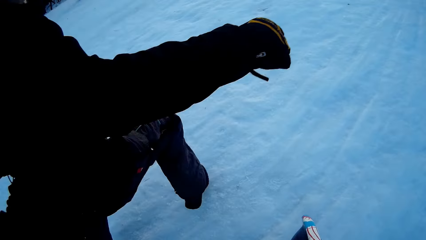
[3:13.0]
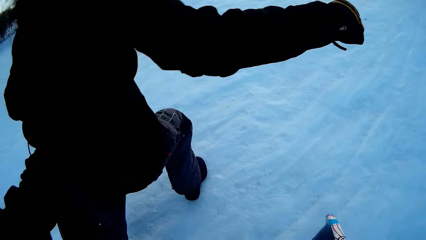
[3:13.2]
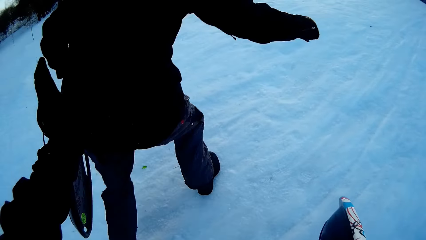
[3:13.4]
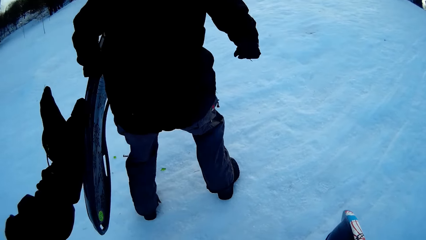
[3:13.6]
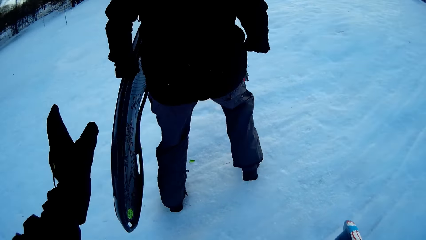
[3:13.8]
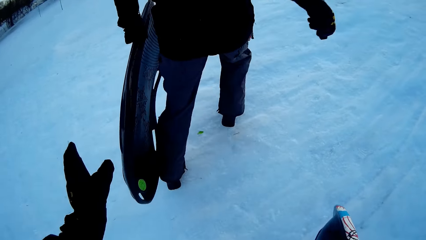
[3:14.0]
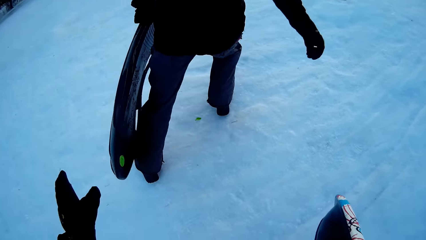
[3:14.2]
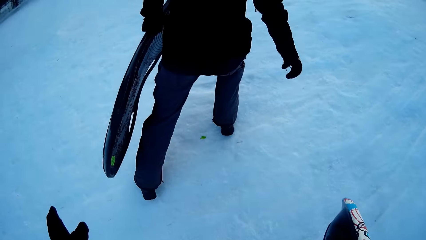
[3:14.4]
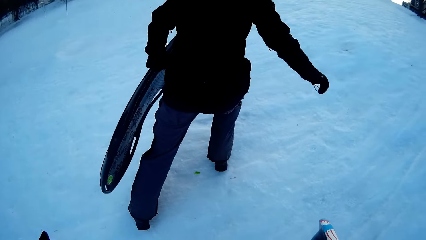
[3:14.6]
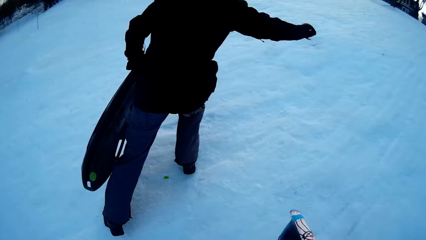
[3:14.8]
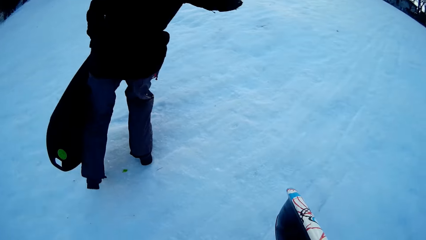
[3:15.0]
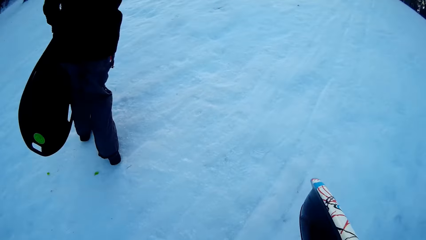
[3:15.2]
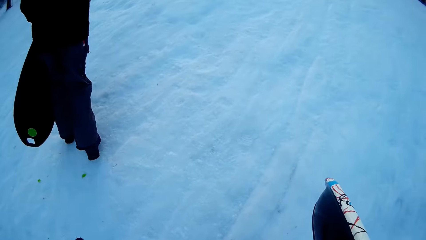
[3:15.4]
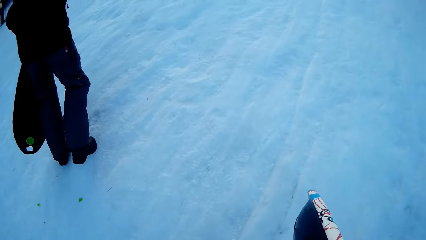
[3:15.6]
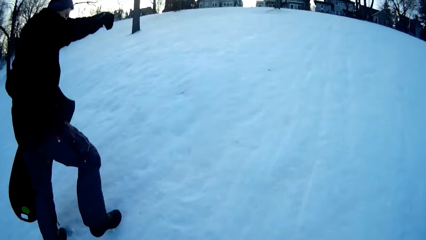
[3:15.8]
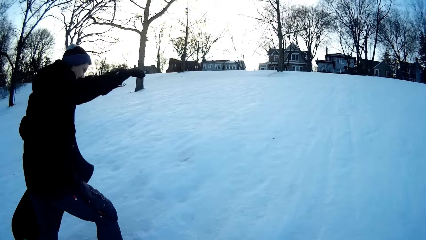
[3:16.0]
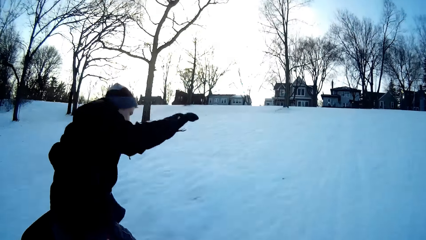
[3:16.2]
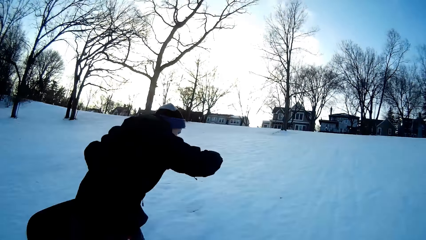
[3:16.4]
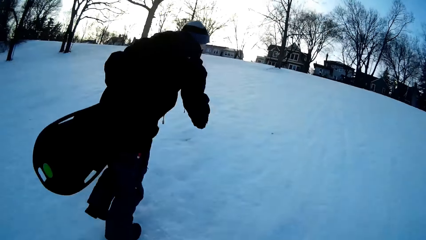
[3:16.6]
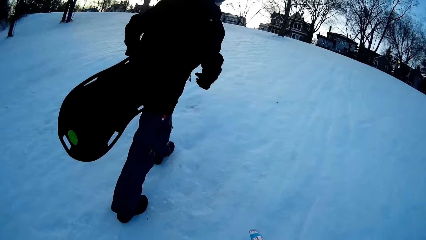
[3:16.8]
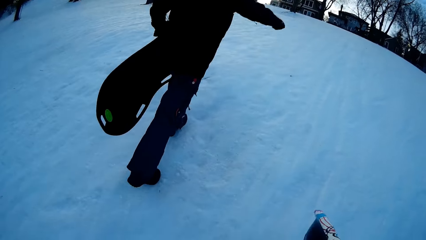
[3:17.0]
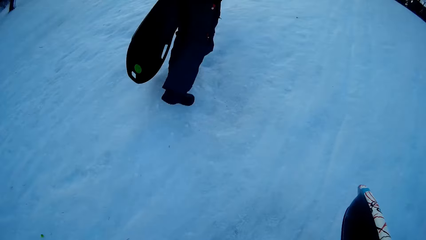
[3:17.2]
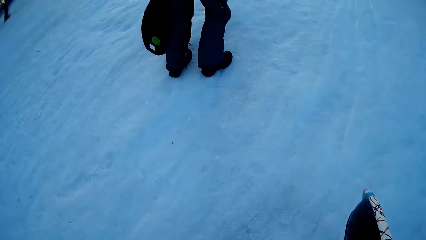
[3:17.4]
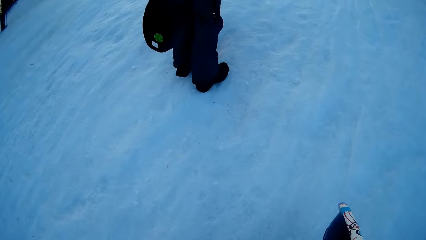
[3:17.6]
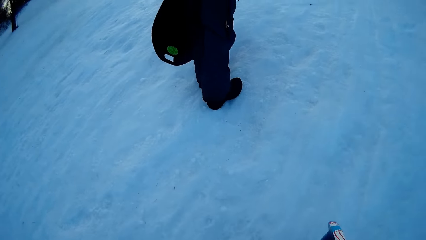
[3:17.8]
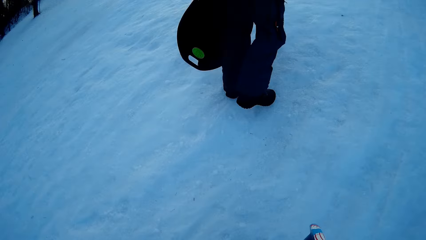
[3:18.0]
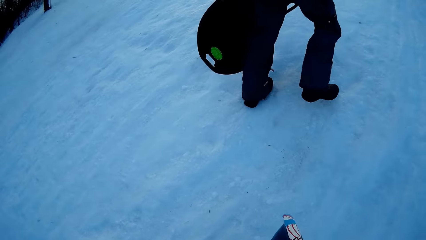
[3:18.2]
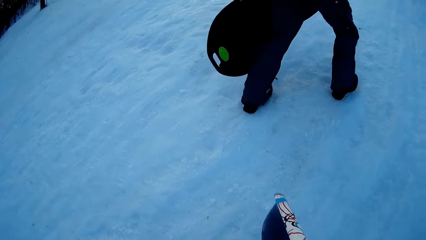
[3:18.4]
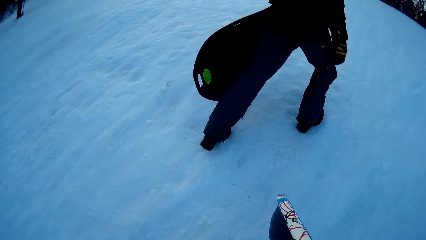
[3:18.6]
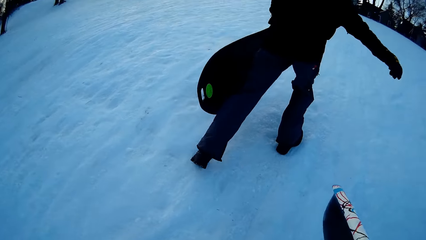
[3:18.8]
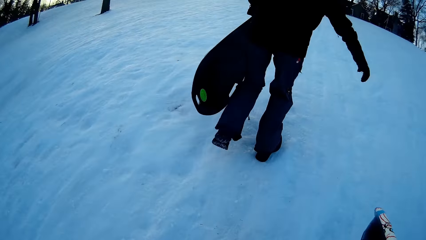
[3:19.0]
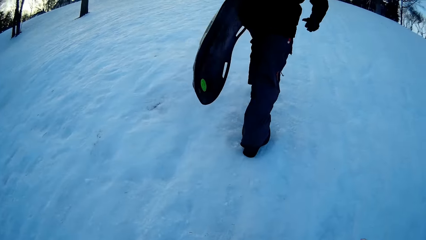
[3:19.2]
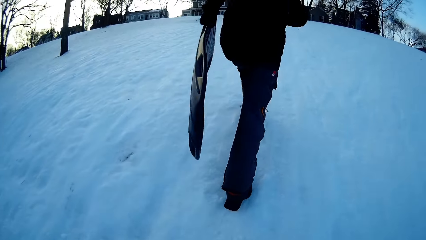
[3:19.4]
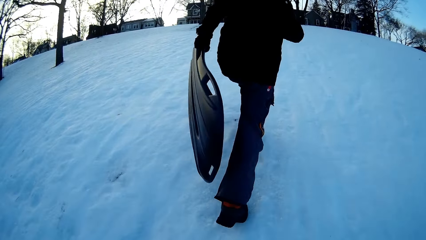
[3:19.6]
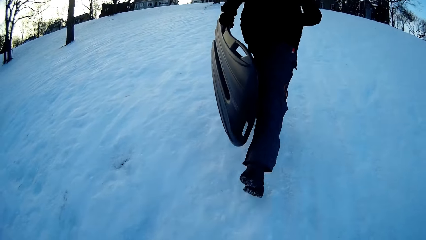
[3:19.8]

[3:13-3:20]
A man moves carefully on the snow. The man walks uphill in the snow.

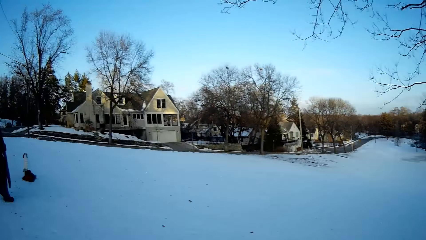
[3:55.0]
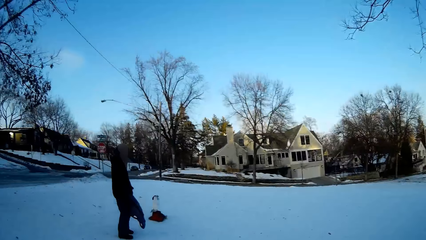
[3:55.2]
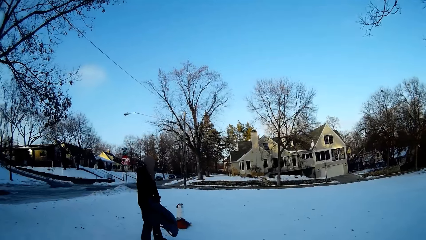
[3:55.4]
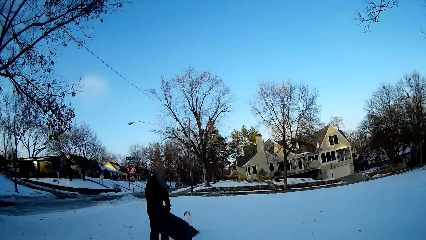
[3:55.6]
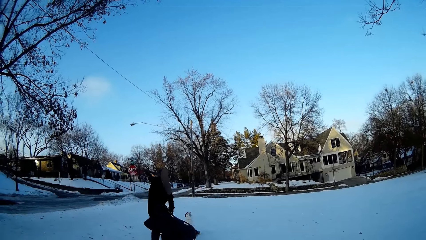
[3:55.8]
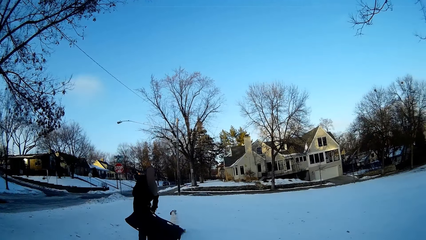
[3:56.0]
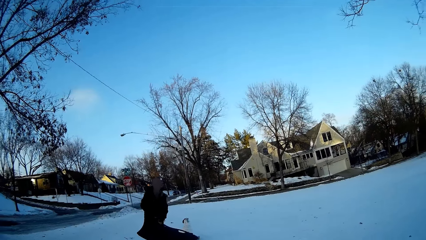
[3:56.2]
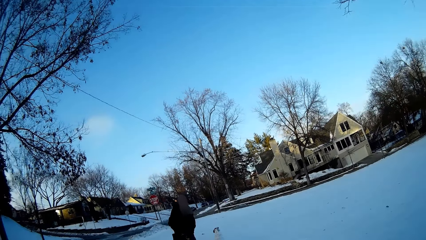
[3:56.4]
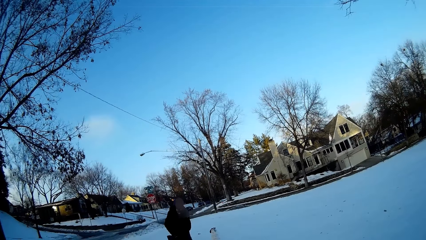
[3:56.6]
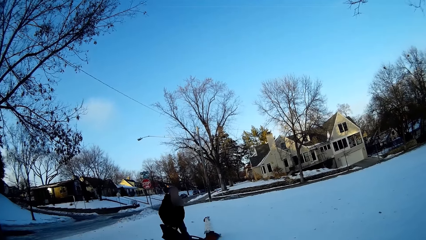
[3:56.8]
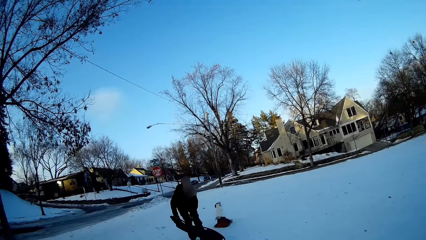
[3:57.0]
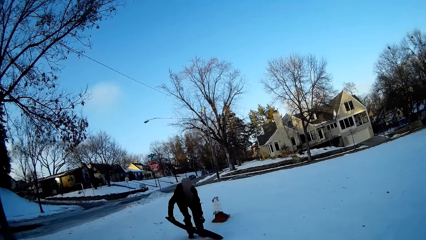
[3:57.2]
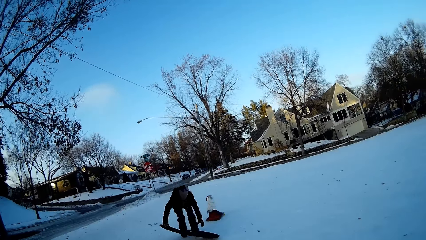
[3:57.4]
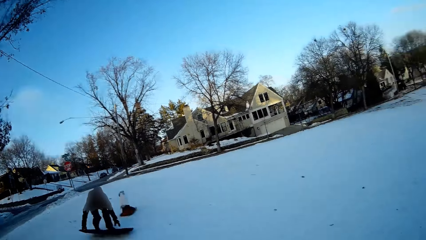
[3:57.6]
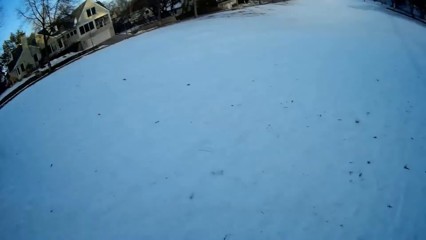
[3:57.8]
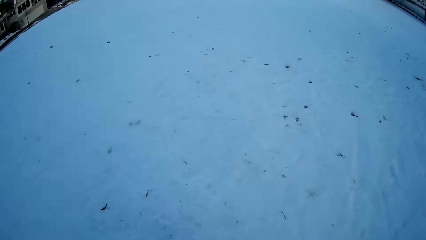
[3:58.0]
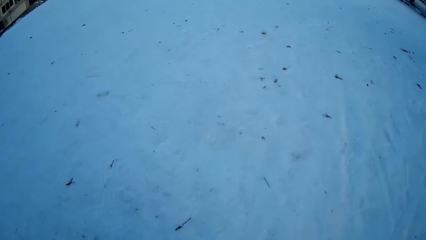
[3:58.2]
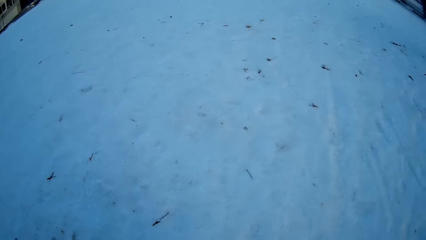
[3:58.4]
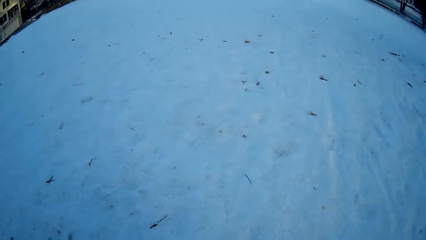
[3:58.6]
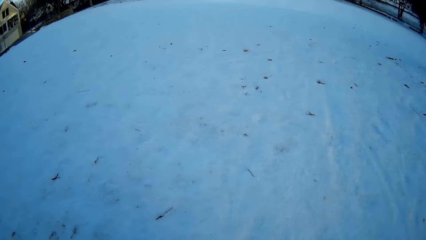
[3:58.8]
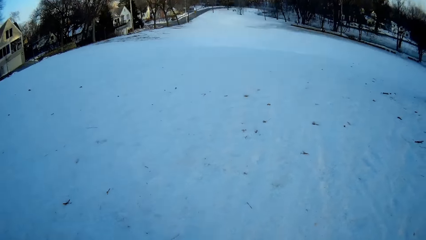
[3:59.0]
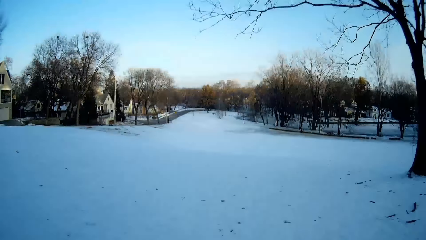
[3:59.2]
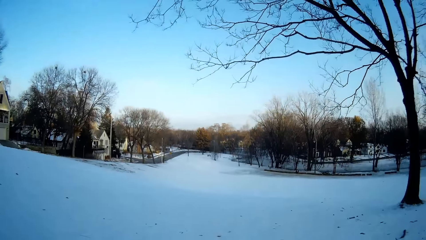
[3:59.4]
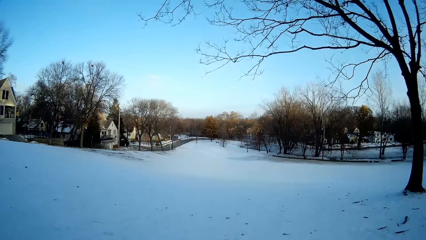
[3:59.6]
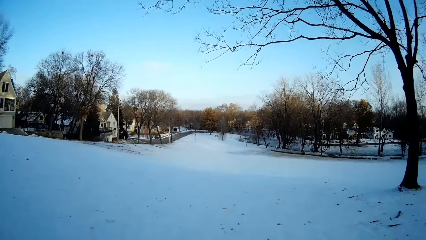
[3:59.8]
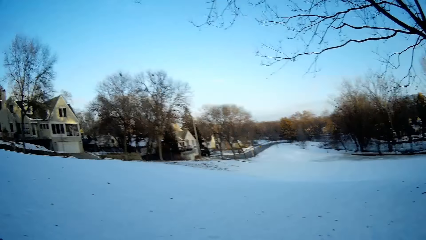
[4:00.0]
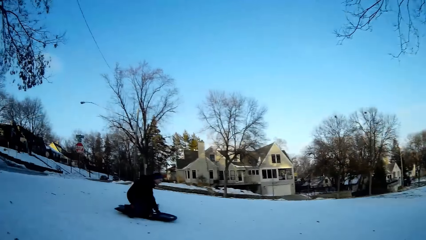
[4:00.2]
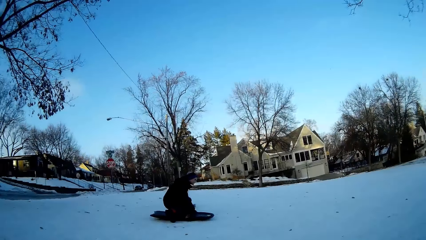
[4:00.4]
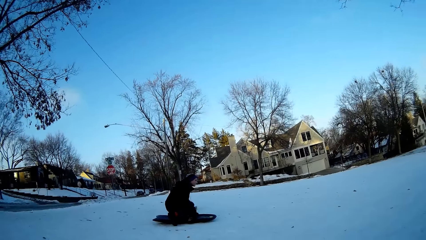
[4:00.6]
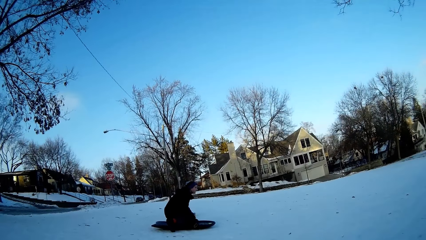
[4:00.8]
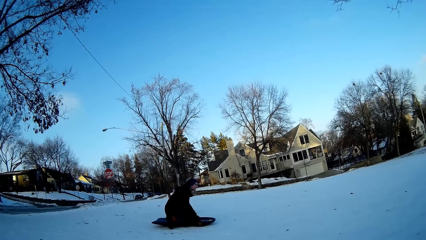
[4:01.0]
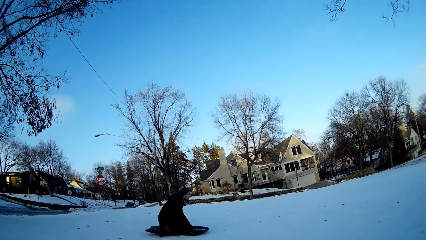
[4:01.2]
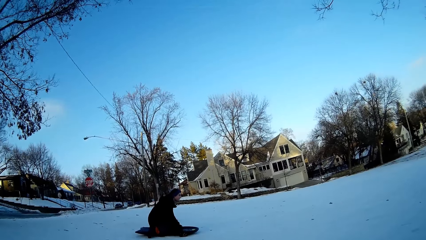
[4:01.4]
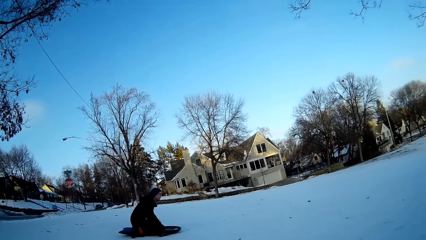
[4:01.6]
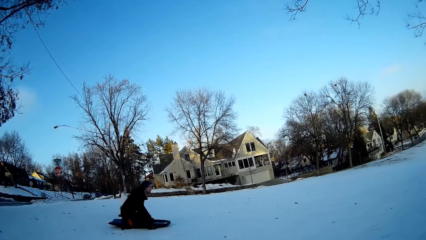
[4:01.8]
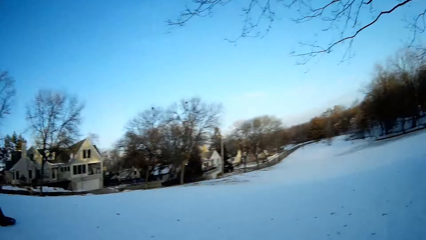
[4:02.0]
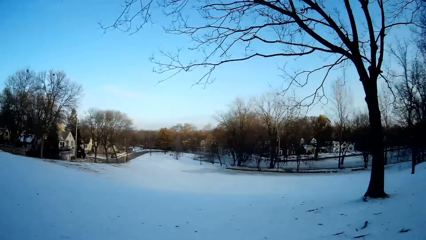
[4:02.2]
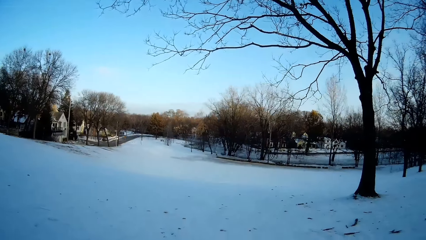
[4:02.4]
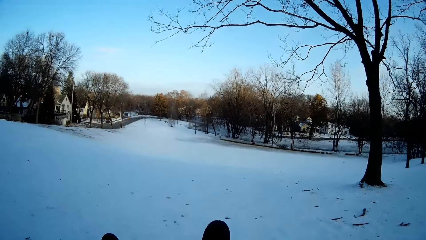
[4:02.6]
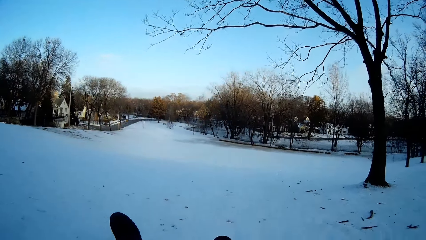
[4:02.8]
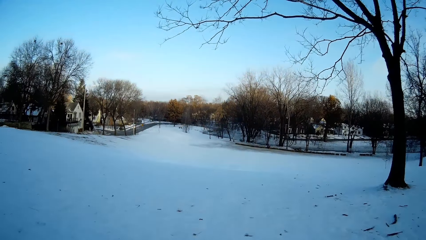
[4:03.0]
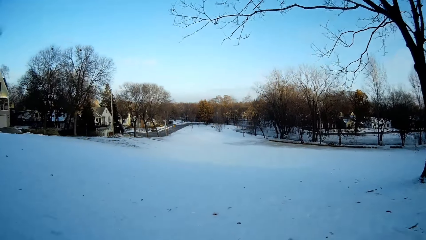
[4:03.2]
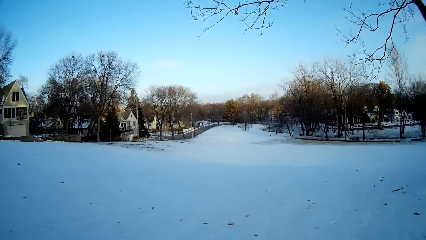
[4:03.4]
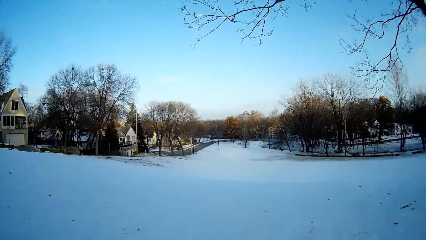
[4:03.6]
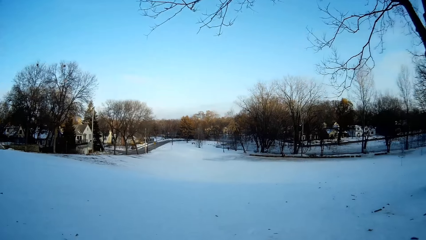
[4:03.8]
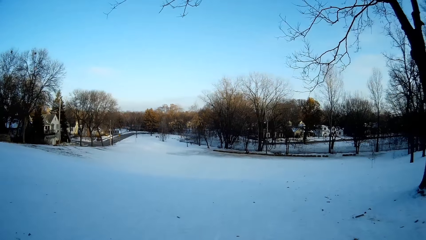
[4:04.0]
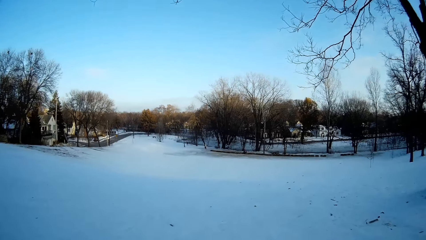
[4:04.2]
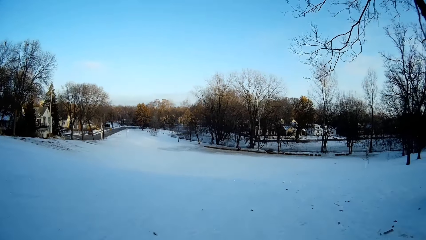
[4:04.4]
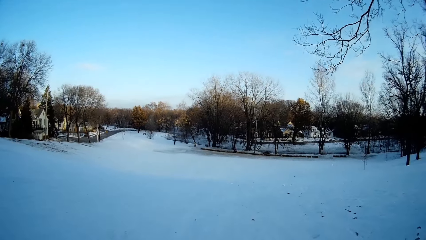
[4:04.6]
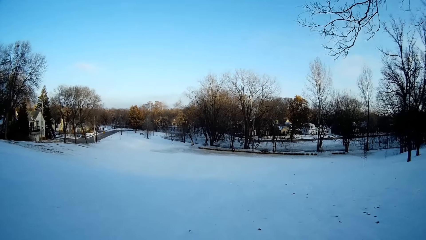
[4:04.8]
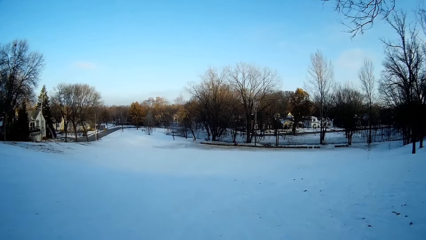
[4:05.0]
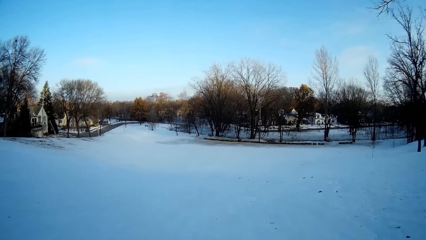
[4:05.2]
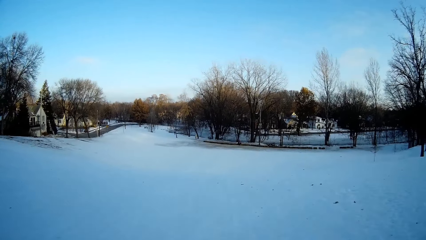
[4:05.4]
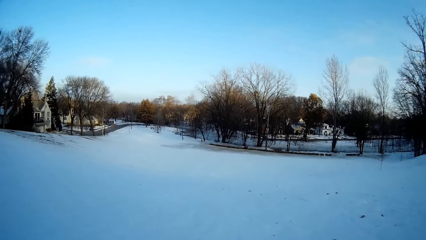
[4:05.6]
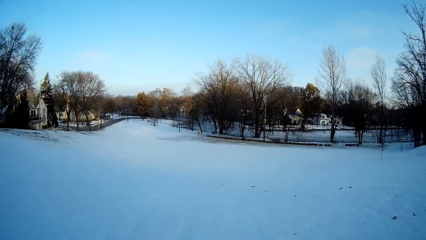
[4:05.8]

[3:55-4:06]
A man drops the snowboard on the floor. The man sits on the snowboard. The camera wearer slides down the field with the man in a snowboard.
